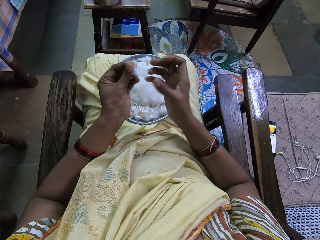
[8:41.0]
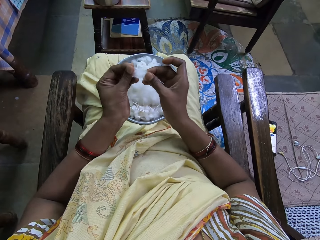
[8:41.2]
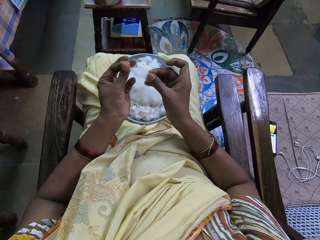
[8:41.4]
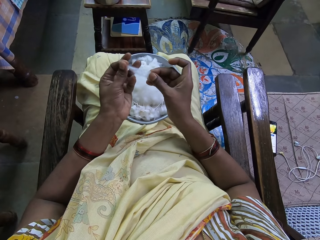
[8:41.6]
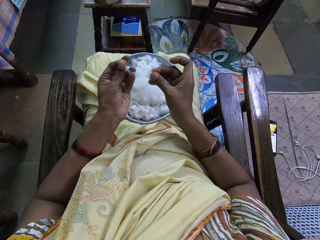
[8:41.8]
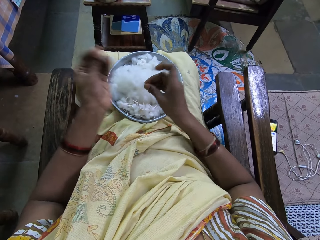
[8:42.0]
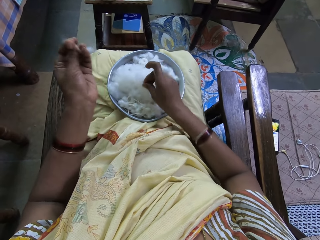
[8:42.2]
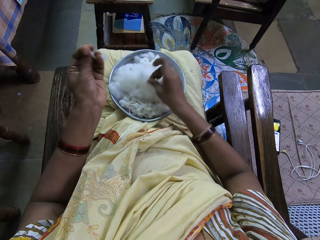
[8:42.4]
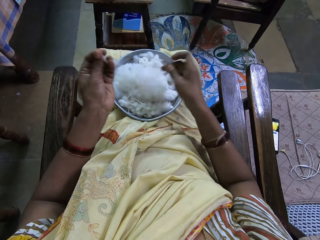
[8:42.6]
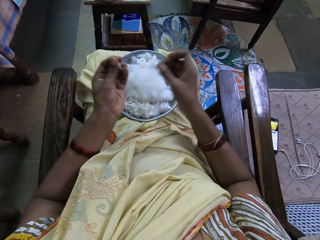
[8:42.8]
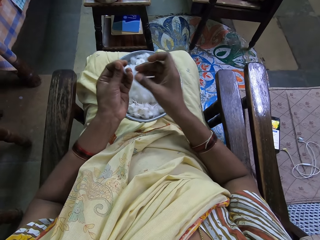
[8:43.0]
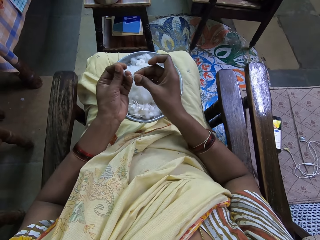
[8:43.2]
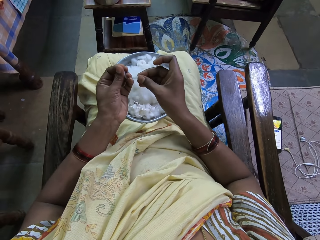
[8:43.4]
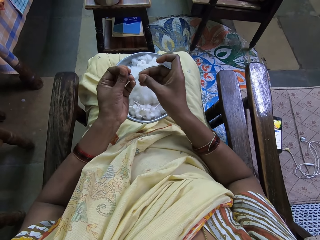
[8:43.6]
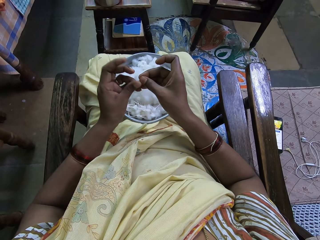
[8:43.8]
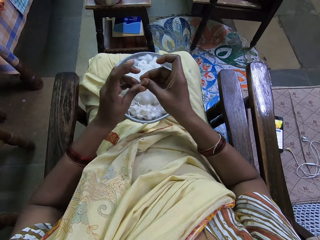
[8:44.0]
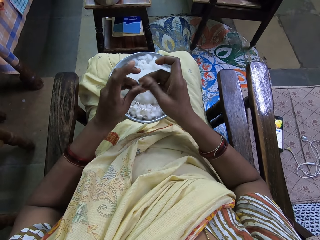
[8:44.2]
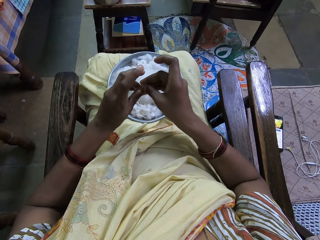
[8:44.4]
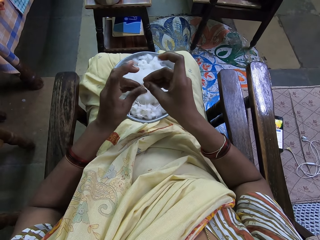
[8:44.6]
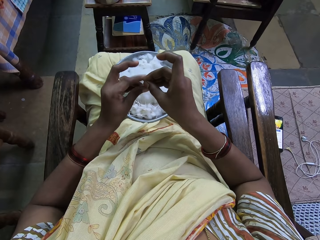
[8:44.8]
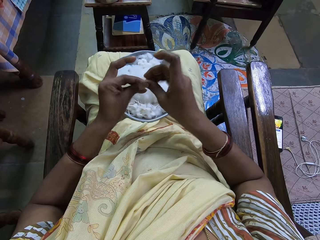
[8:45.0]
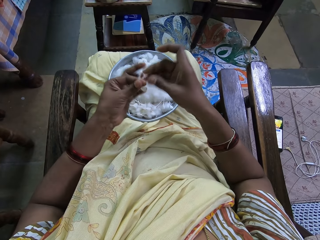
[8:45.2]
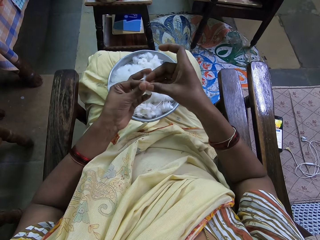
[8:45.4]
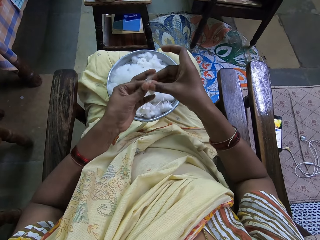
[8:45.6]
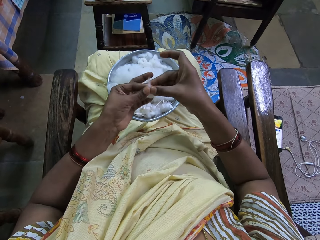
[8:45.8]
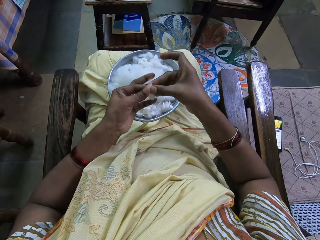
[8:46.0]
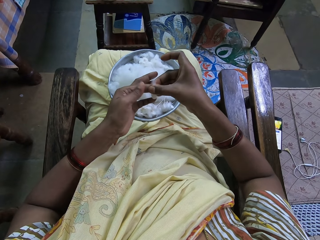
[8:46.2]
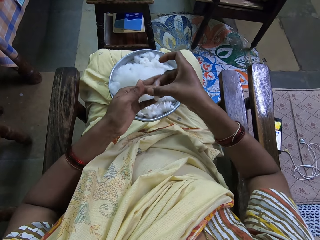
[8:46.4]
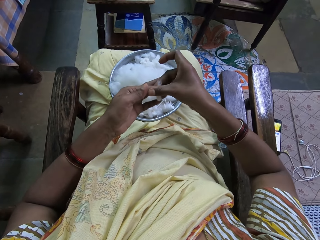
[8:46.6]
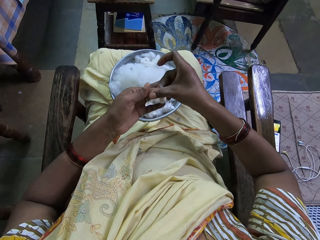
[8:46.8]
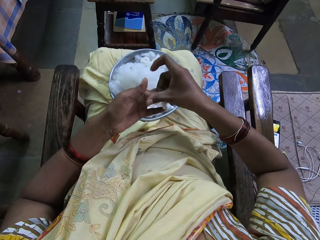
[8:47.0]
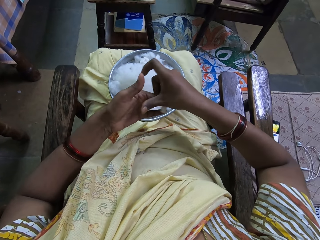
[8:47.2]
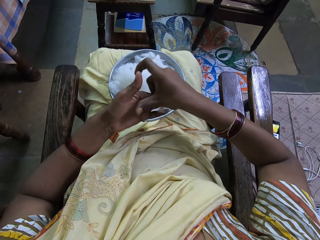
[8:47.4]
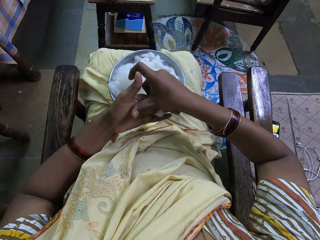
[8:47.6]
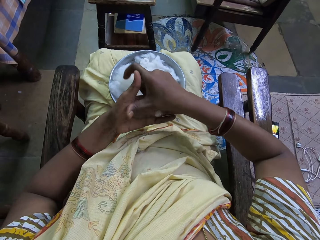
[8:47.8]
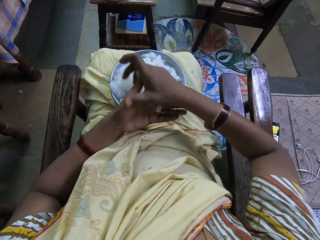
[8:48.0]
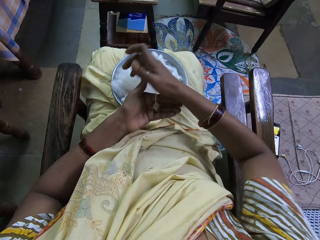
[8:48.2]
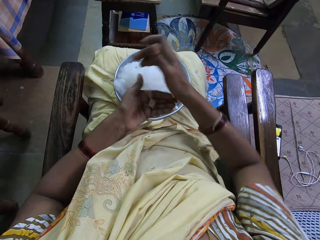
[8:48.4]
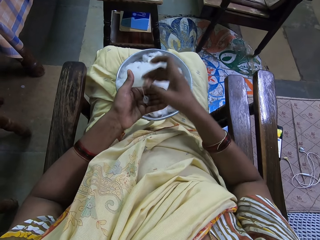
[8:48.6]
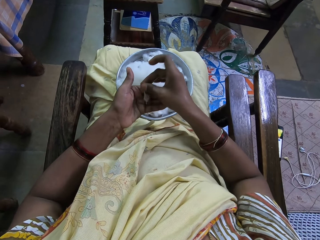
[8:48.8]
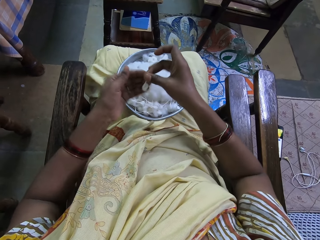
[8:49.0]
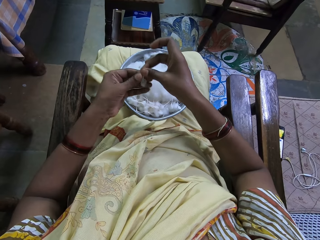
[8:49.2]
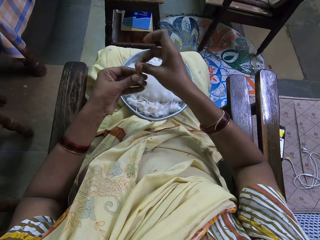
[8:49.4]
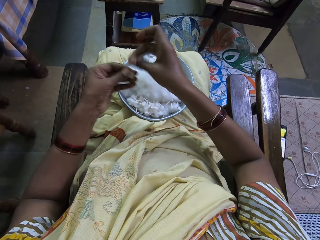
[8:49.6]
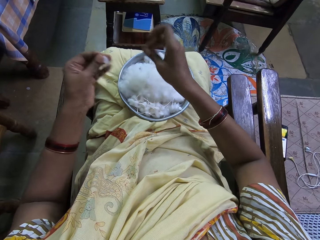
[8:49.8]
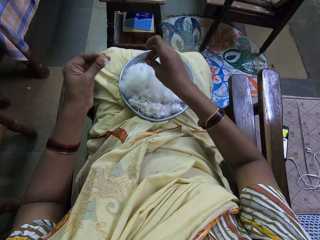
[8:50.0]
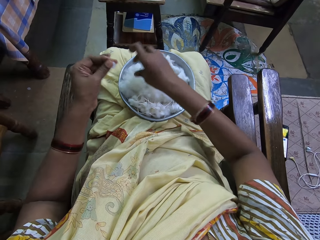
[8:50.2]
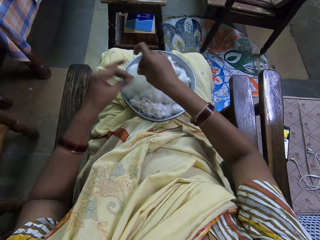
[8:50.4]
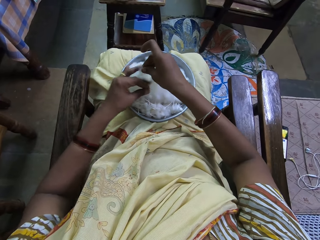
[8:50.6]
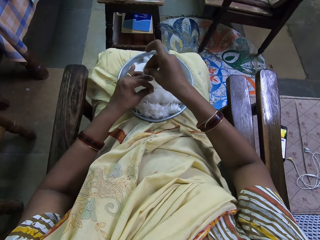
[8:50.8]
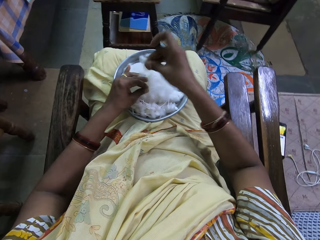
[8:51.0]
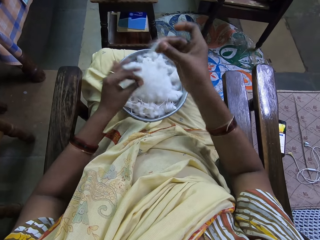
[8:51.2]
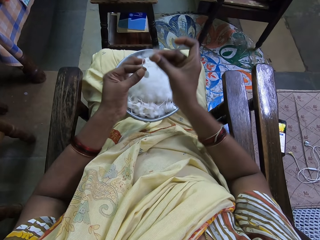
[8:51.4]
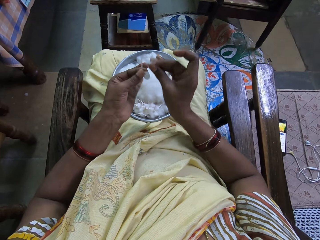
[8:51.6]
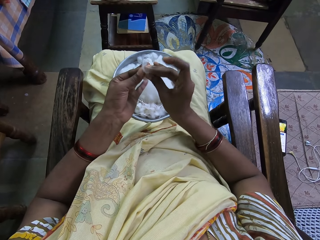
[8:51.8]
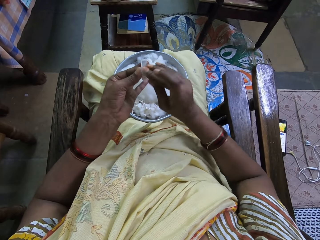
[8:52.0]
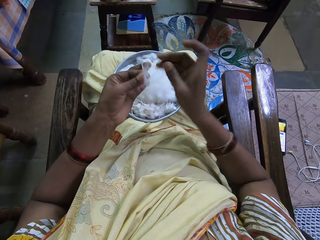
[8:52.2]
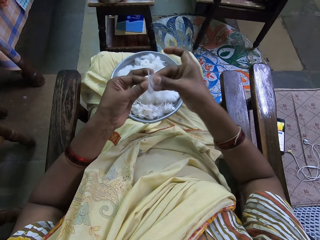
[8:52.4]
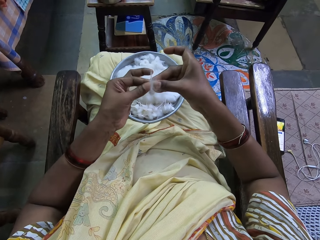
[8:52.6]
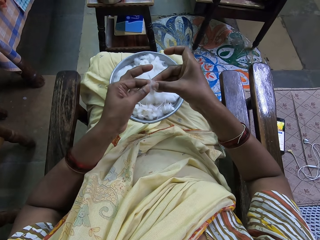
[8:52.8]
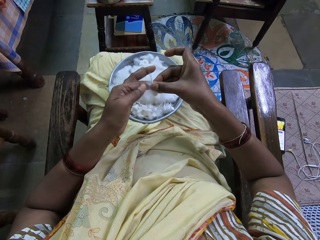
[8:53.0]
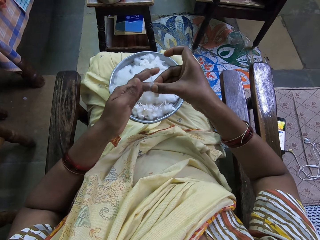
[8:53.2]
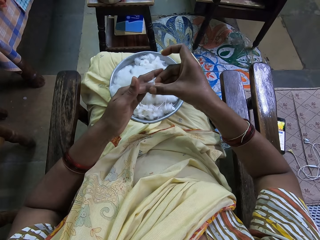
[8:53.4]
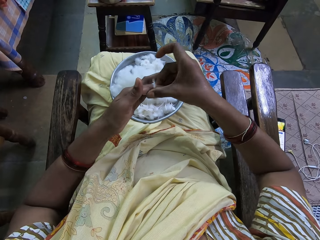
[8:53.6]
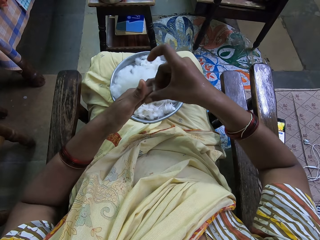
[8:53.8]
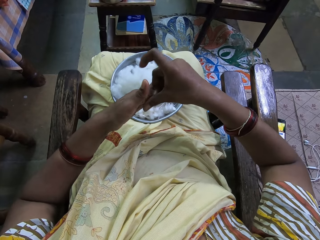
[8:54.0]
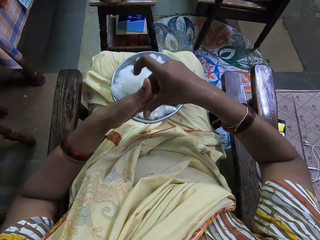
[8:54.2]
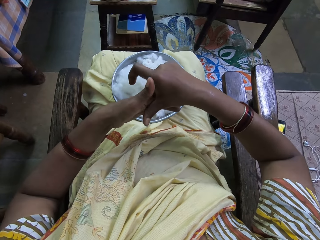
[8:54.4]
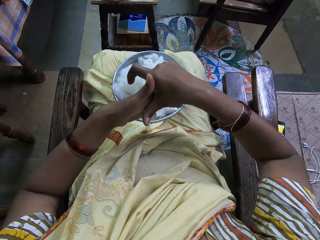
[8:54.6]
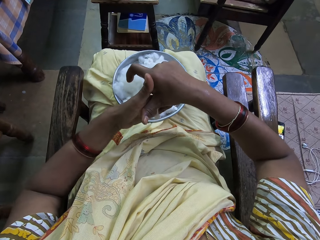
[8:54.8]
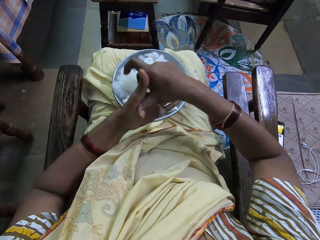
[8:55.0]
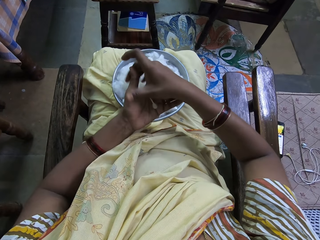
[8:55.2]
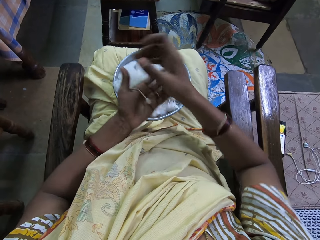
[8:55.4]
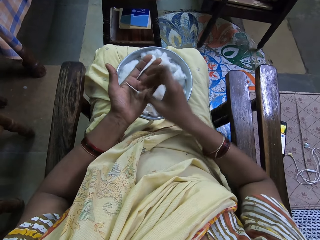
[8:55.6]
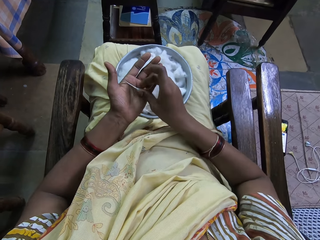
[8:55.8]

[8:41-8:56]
The camera wearer picks a cotton. She splits the cotton into two. She drops the cotton piece in the tray. She folds the cotton in her hands. She rolls the cotton in her hands. She picks a cotton. She cuts the cotton in the tray. She joins the cottons in hands. She rolls the cotton.

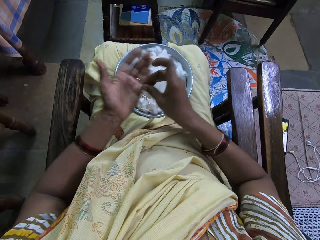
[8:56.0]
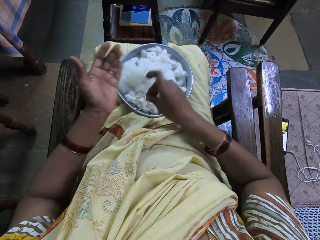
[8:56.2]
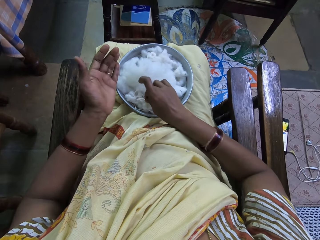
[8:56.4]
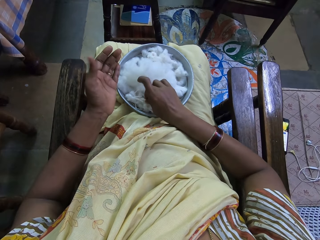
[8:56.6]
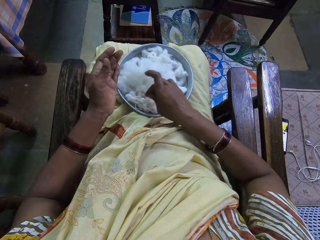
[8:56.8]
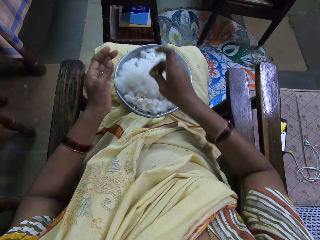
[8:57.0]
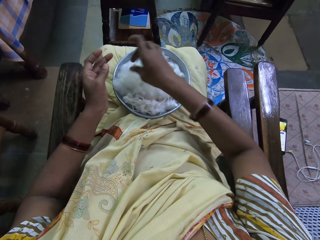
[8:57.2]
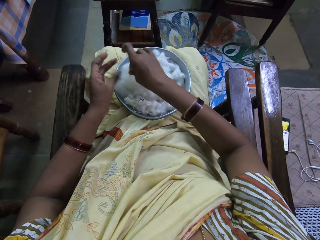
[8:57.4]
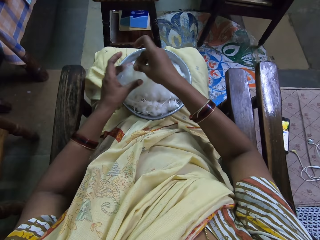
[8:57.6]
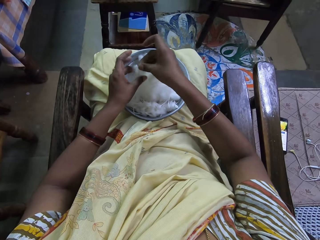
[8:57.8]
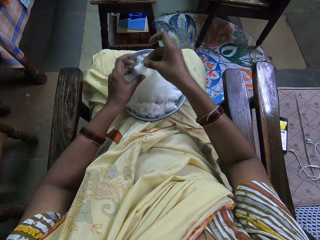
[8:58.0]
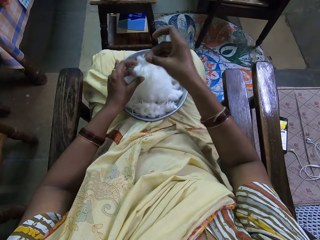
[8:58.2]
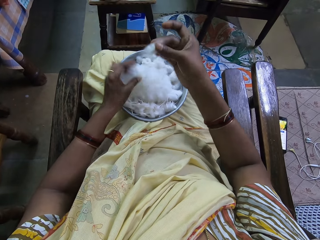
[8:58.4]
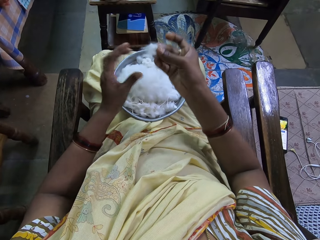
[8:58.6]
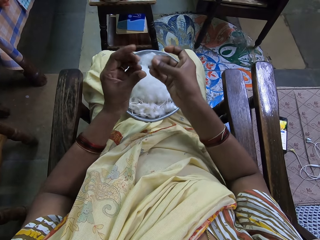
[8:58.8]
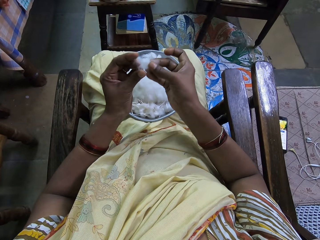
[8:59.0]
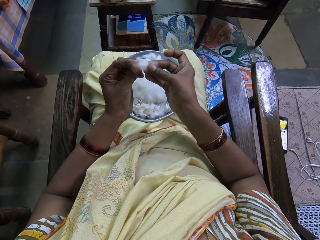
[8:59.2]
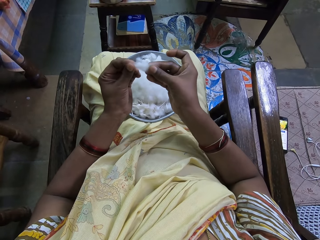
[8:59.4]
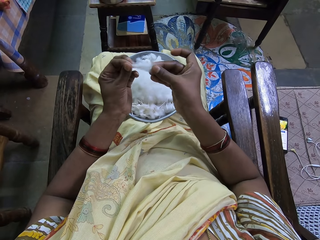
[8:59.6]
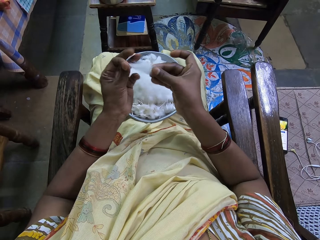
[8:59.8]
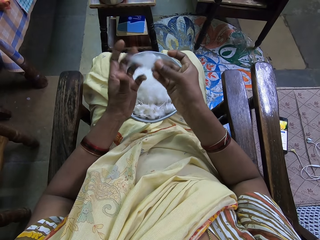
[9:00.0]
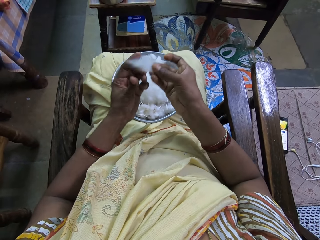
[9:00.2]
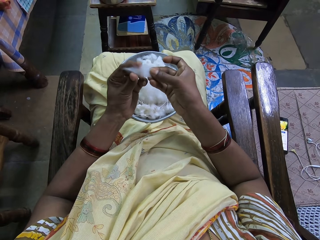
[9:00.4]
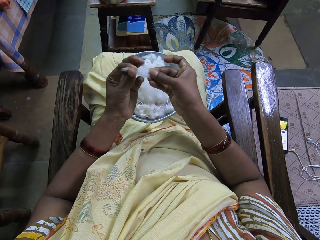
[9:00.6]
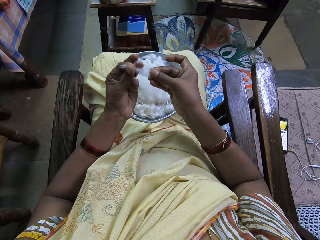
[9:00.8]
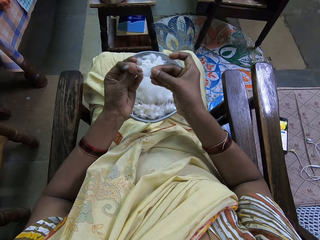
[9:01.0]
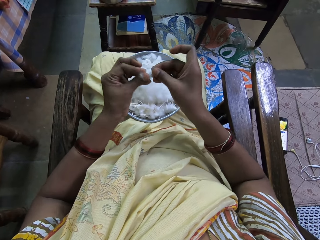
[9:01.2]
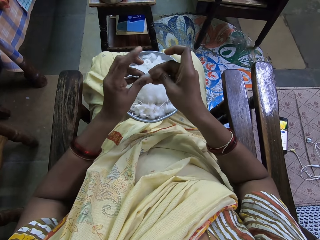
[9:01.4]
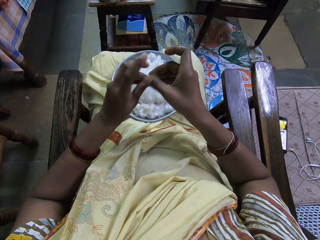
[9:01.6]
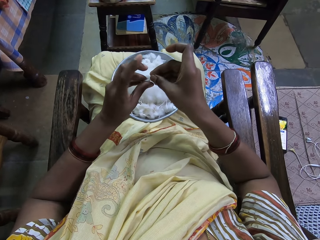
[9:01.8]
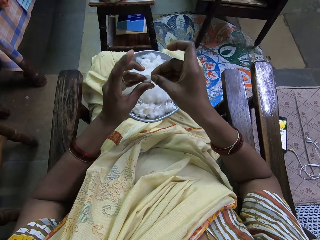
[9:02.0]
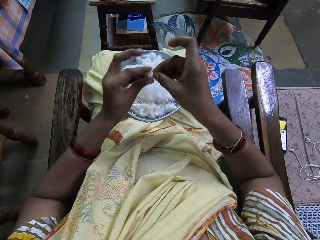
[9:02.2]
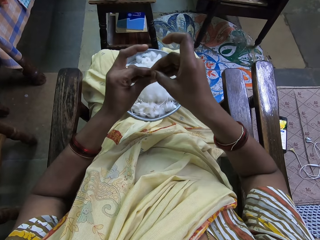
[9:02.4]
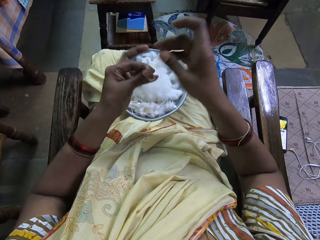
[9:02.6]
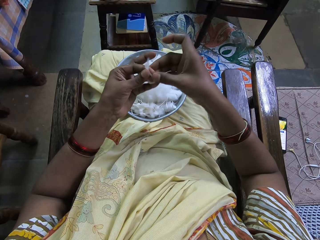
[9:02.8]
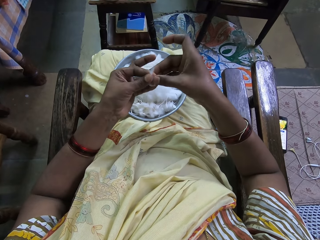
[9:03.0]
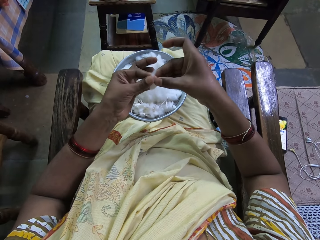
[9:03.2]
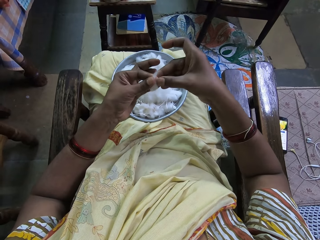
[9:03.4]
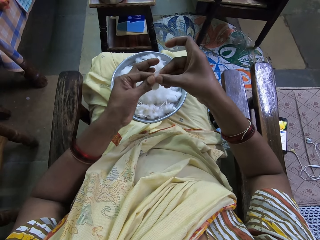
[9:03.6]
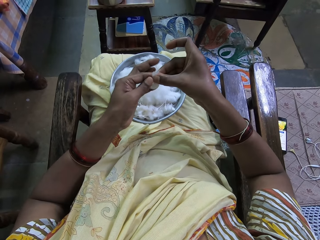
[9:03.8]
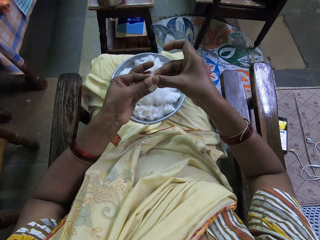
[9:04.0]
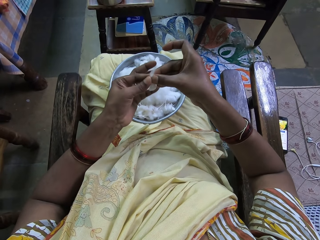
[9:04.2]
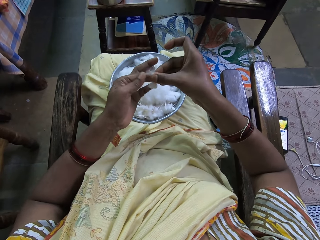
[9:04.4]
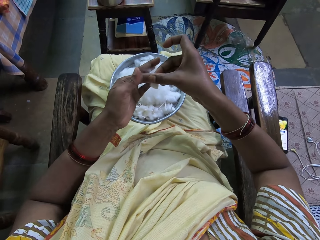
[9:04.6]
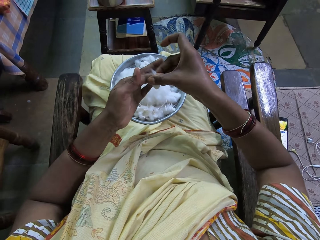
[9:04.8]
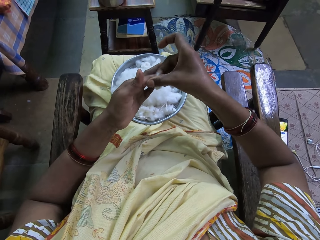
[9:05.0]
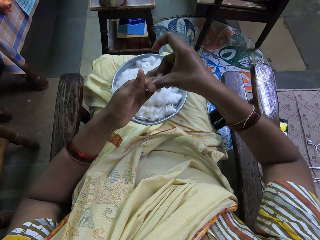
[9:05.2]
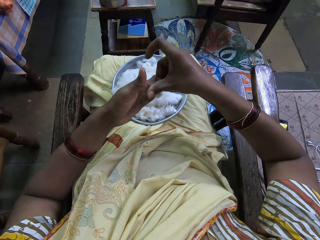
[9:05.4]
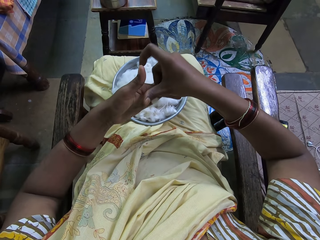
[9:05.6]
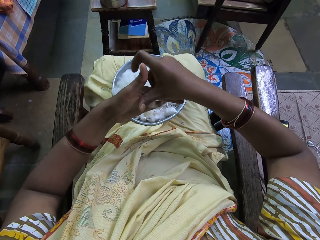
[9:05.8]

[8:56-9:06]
The camera wearer drops a cotton in the tray. She cuts a cotton in the tray. She picks a cotton. She stretches the cotton in her hands. She folds the cotton. She rolls the cotton.
